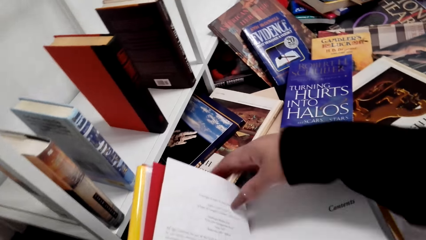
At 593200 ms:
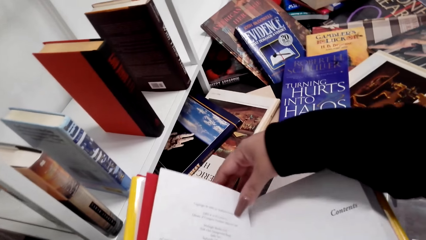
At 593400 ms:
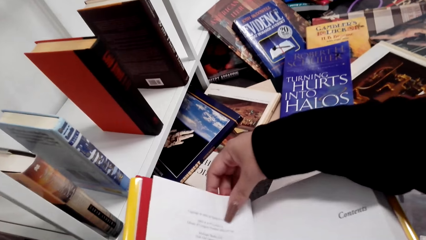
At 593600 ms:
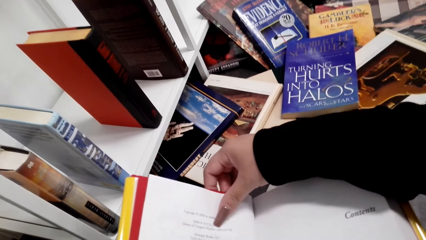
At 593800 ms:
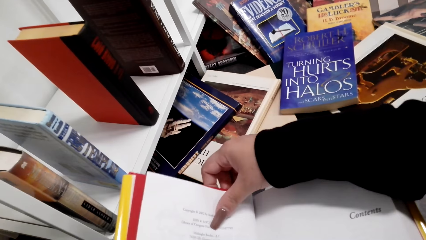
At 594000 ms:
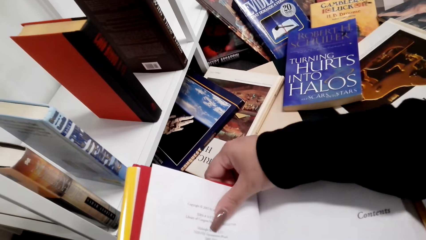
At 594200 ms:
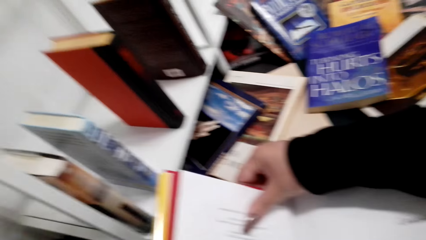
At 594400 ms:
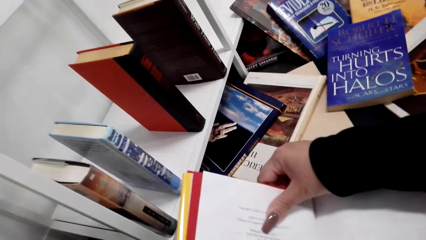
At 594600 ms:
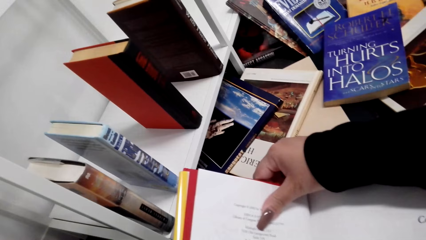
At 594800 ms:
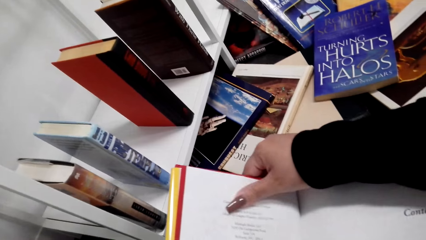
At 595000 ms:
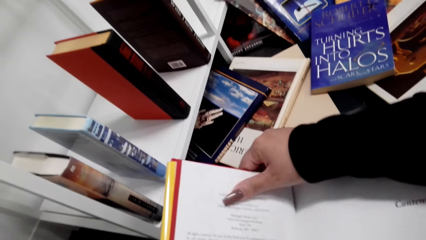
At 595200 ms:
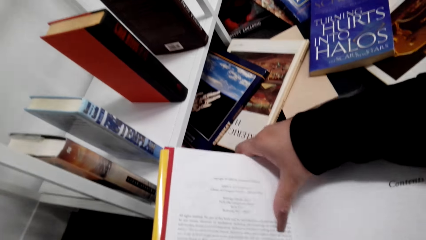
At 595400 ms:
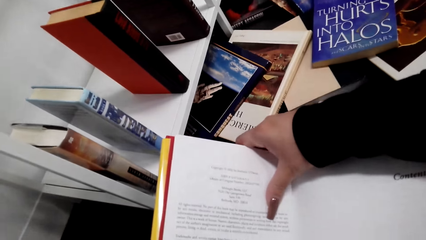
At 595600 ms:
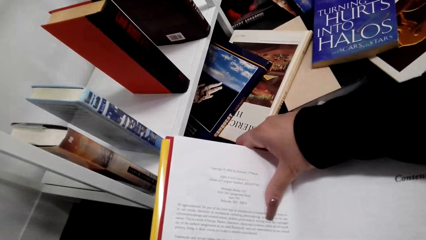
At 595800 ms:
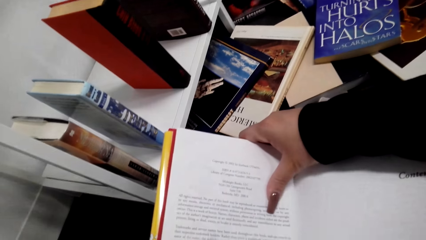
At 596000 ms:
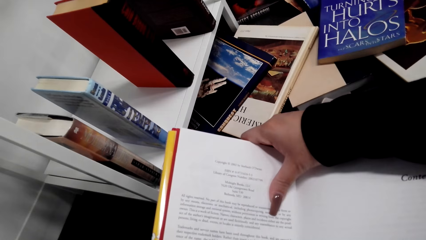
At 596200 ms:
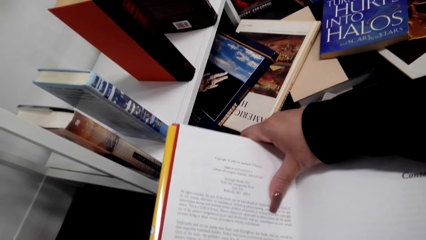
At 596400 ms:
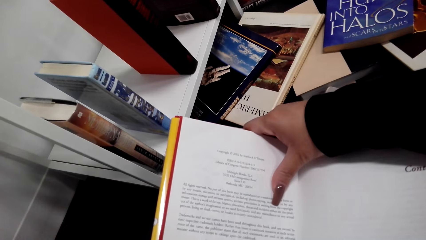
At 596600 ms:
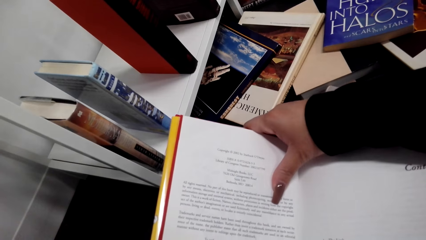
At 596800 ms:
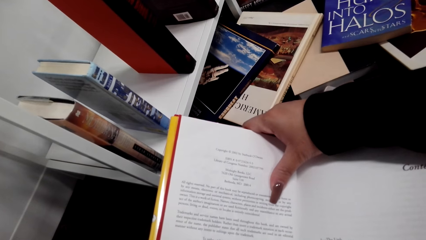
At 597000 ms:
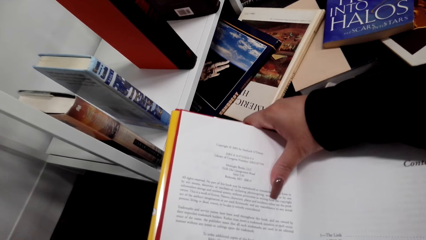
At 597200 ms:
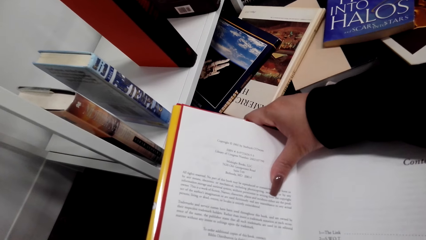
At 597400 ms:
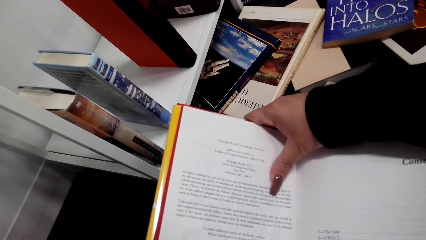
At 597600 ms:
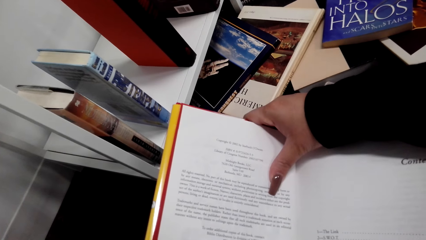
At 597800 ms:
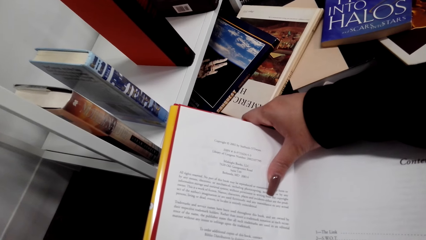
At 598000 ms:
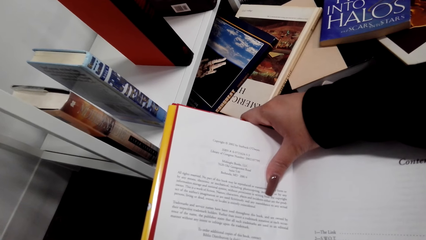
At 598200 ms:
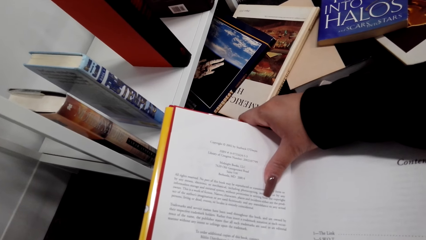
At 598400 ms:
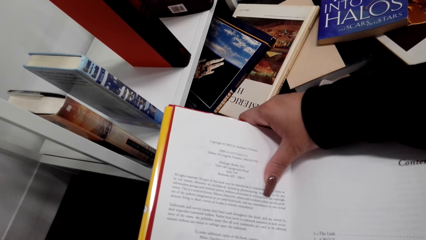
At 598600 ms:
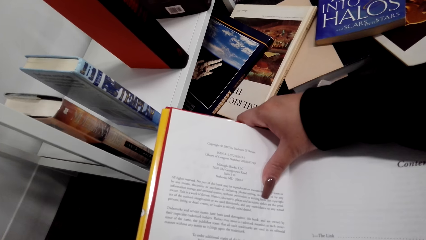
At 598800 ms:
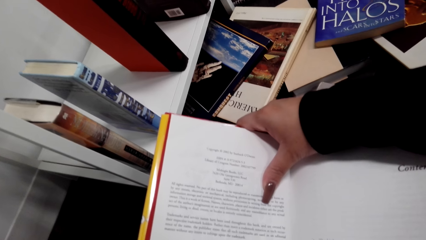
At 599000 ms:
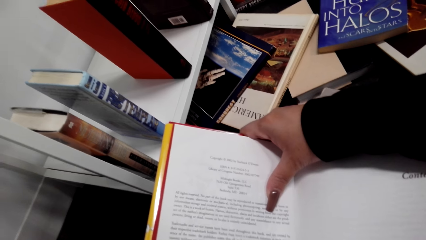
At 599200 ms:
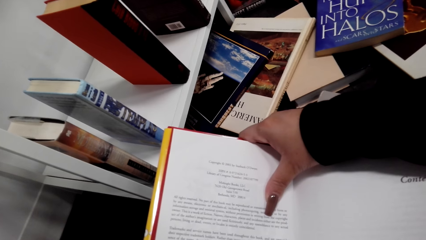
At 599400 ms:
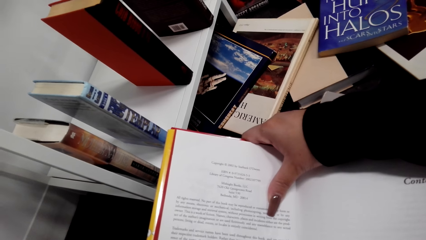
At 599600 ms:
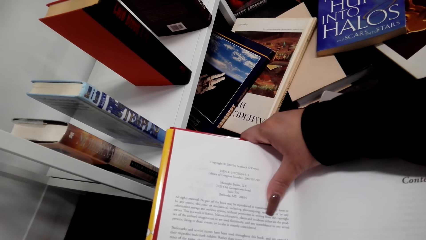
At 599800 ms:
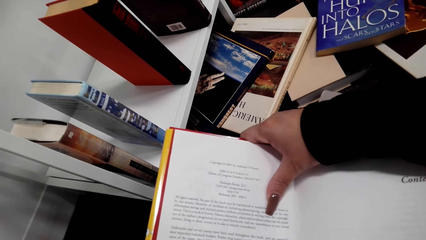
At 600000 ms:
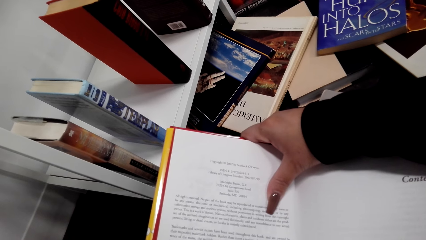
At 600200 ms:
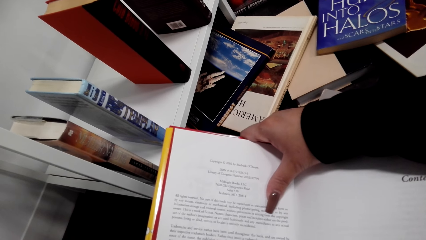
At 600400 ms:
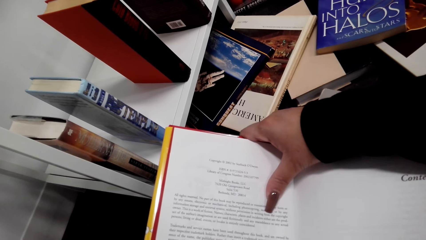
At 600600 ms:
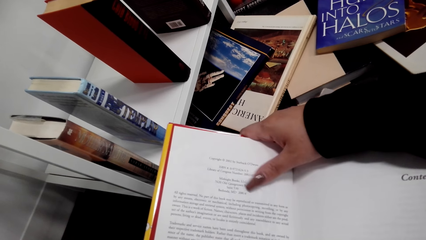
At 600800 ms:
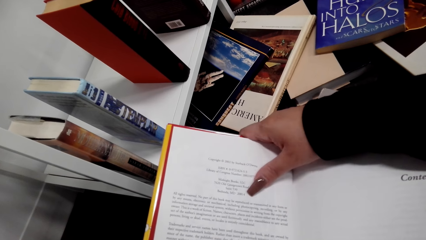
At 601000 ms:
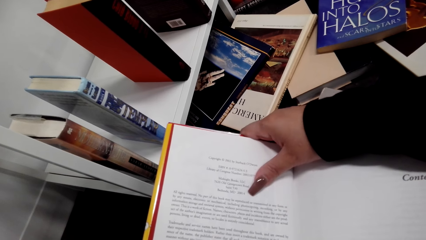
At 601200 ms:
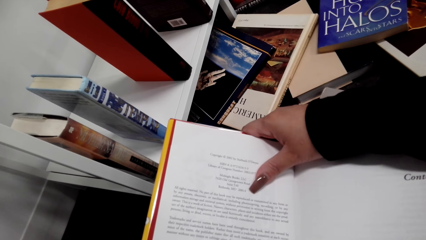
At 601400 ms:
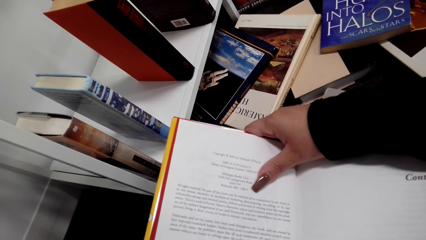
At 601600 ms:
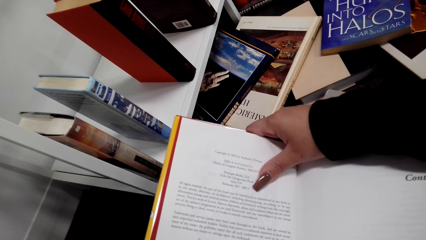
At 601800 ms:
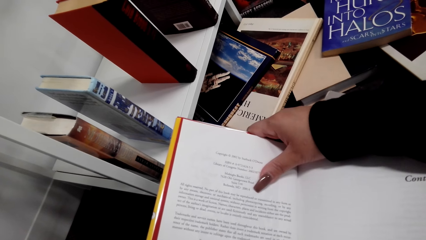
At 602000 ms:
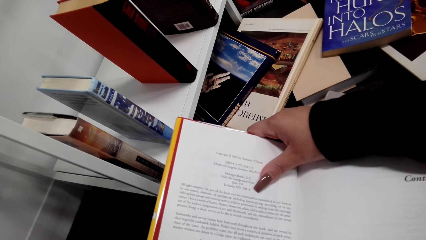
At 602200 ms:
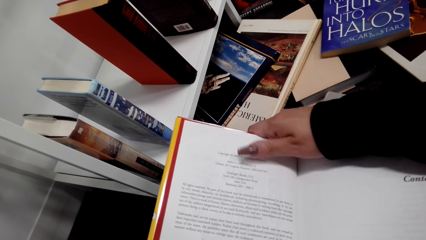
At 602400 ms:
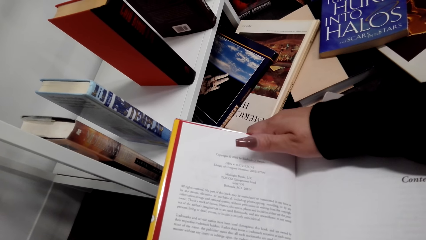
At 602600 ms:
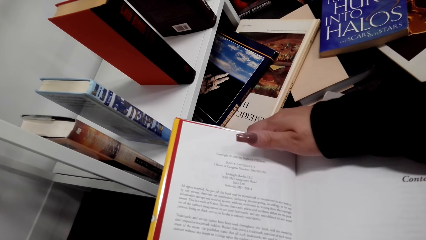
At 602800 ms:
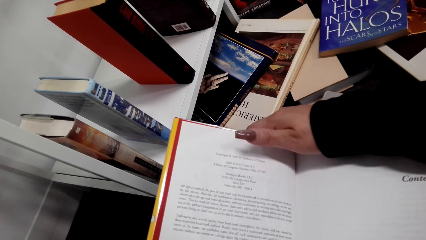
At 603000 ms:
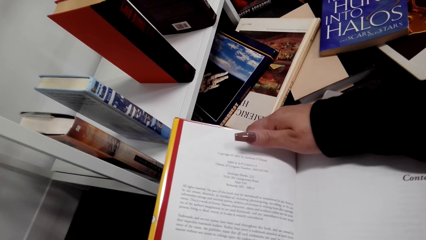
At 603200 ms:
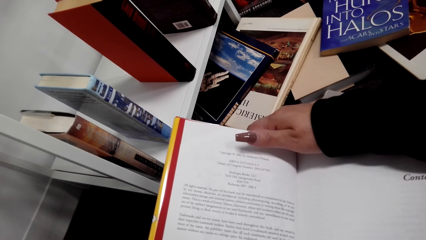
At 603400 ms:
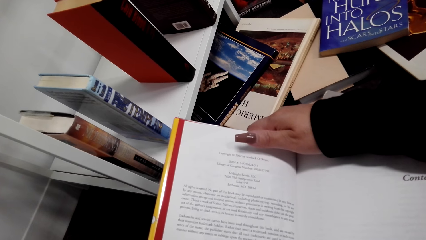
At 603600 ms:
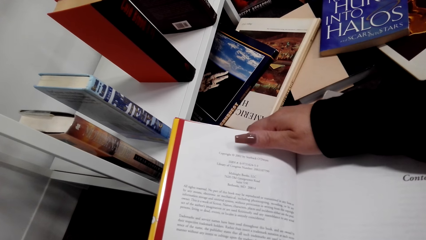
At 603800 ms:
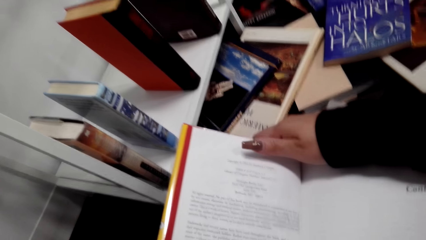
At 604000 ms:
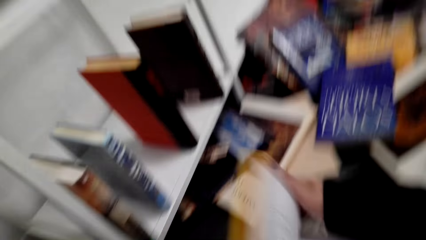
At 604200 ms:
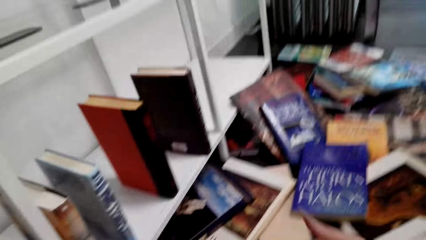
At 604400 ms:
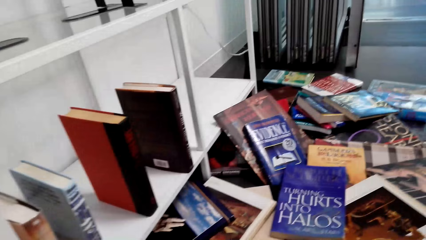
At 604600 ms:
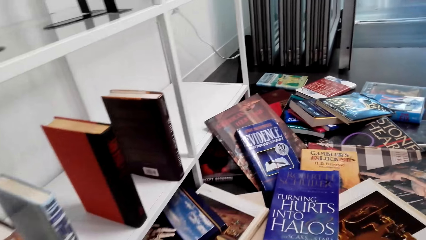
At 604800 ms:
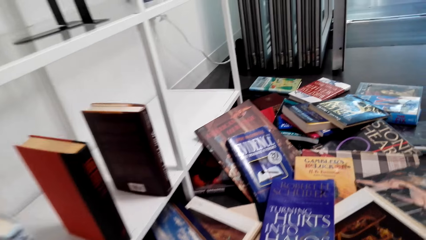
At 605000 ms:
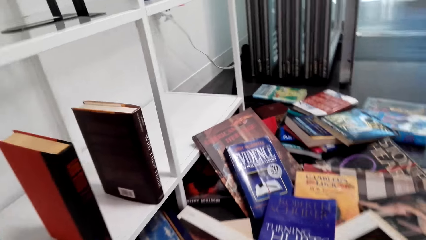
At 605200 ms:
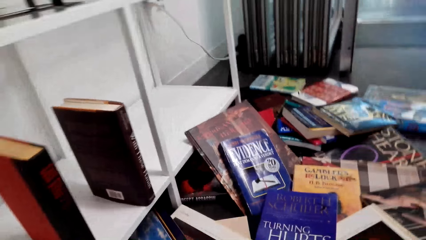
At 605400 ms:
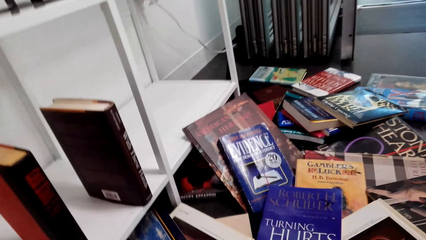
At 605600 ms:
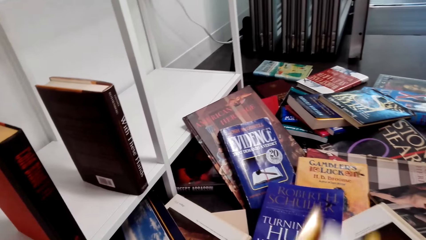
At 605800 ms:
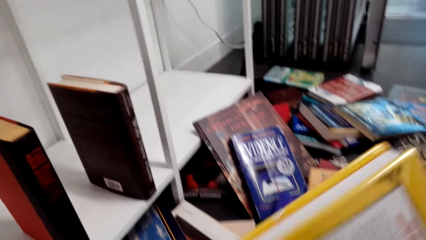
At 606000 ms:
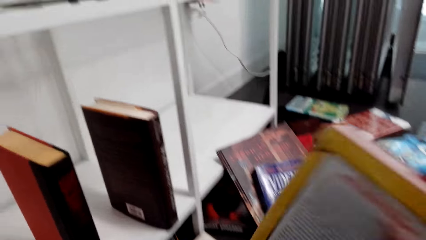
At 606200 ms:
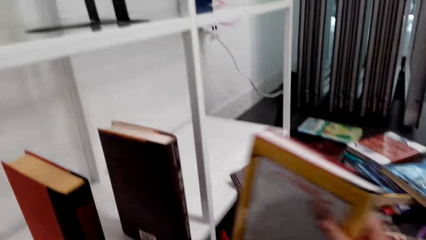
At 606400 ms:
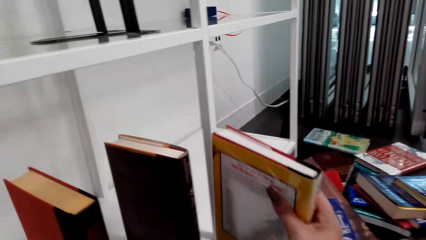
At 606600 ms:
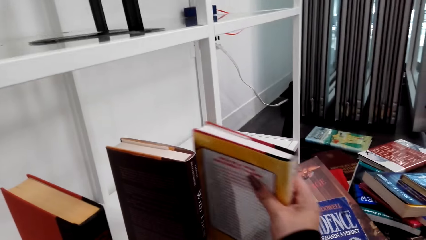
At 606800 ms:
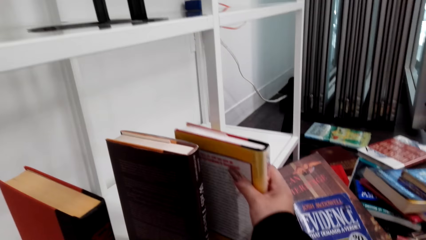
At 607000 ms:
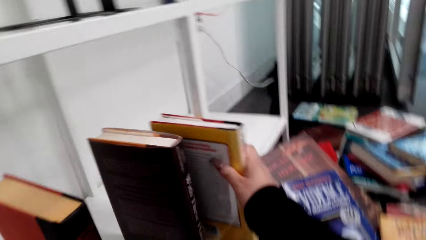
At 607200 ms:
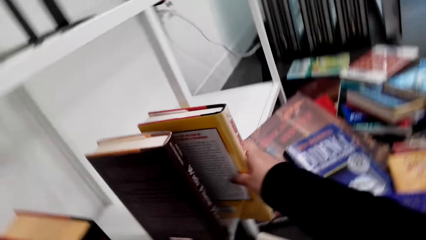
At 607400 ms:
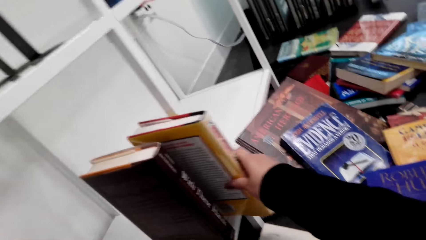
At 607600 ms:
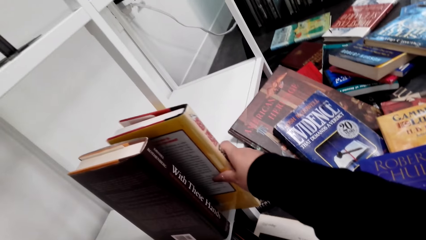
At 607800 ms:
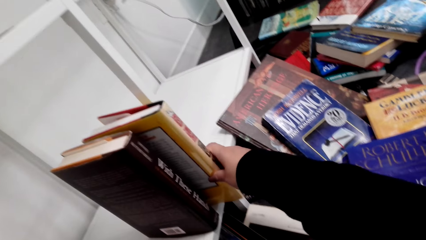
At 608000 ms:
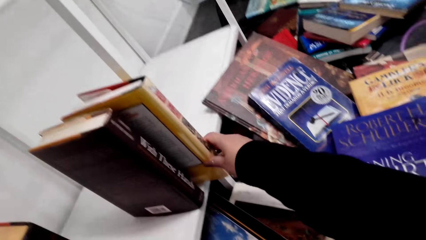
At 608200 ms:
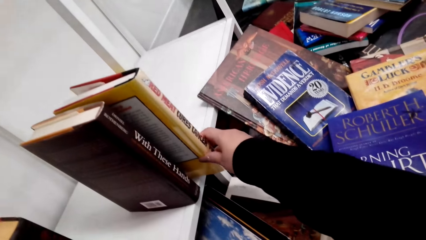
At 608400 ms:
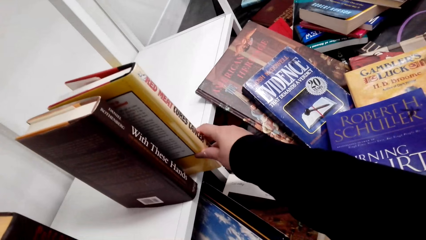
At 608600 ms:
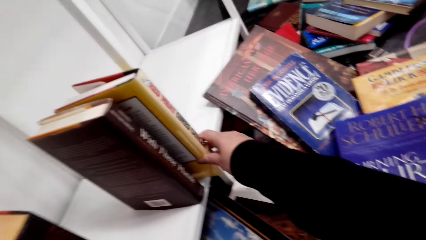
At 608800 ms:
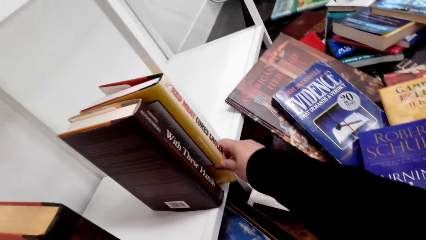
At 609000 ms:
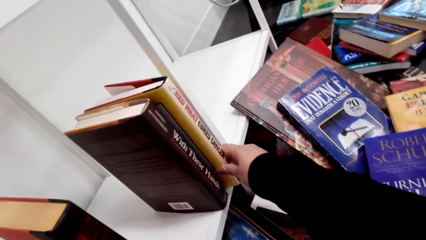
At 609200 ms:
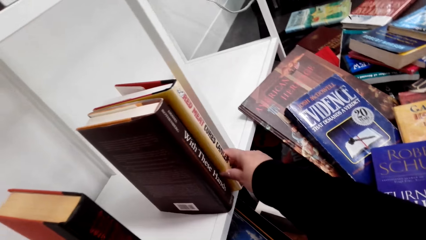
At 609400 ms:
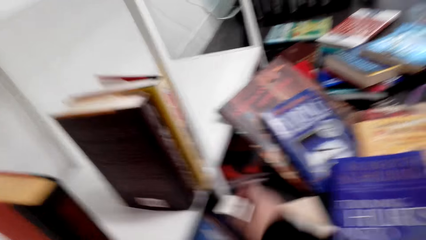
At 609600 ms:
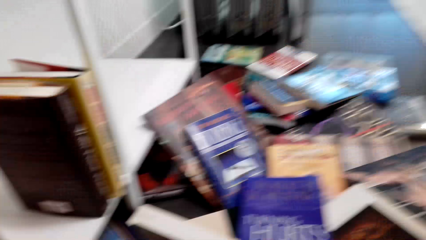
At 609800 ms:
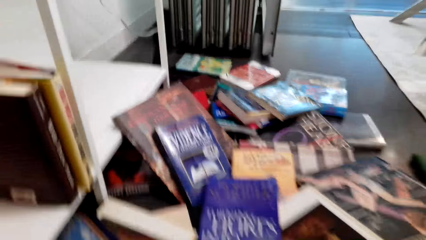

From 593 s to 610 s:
The camera wearer goes through the book. They look at the books on the table. They hold the book. They arrange the book on the bookshelf. They put the book on the shelf.
